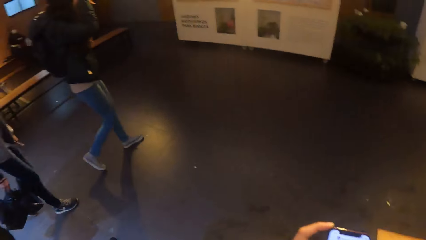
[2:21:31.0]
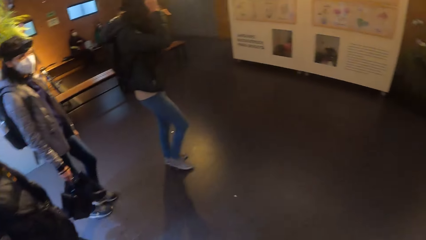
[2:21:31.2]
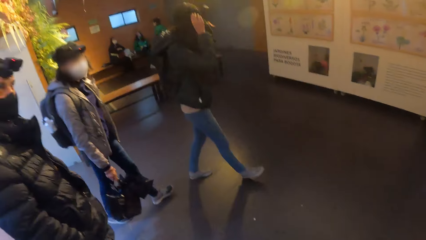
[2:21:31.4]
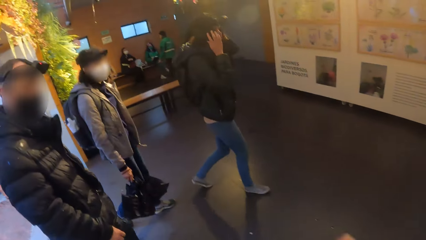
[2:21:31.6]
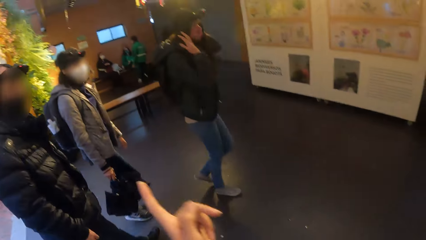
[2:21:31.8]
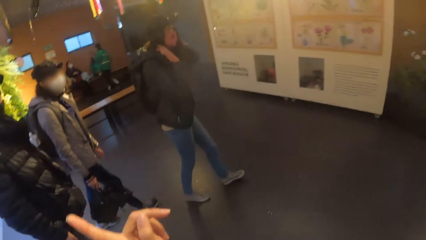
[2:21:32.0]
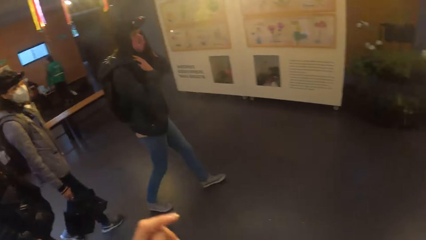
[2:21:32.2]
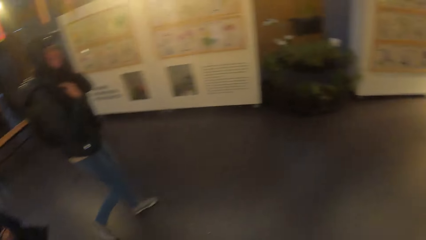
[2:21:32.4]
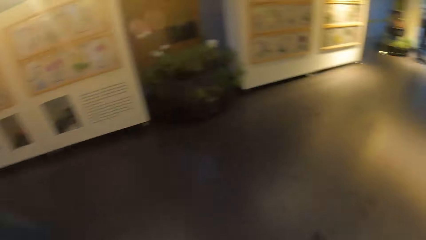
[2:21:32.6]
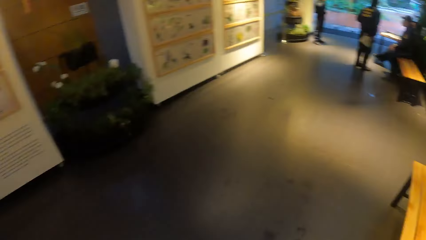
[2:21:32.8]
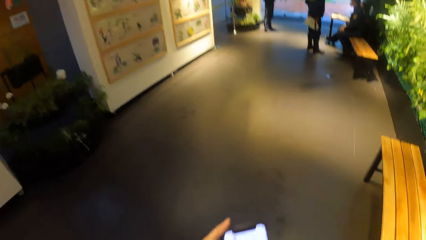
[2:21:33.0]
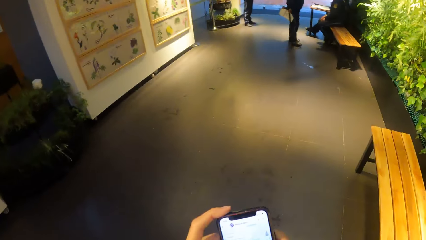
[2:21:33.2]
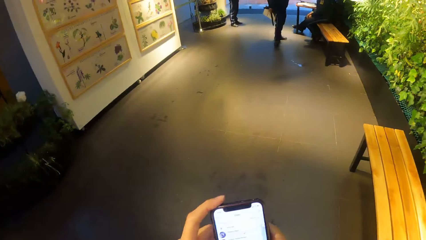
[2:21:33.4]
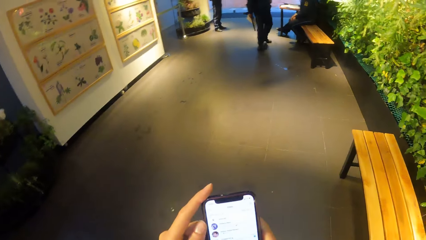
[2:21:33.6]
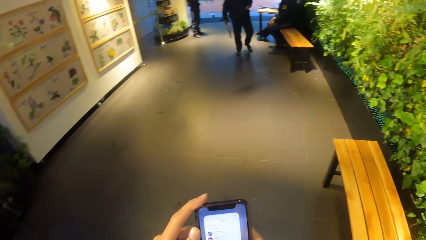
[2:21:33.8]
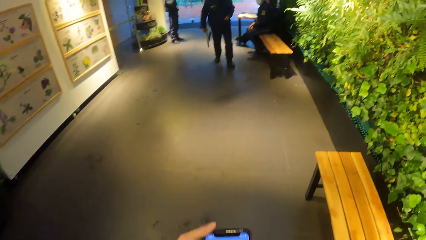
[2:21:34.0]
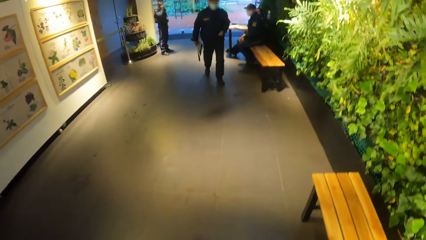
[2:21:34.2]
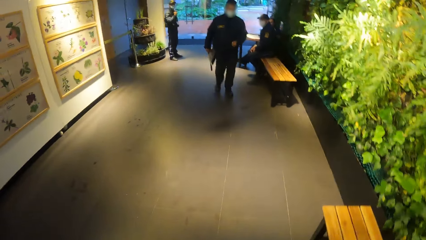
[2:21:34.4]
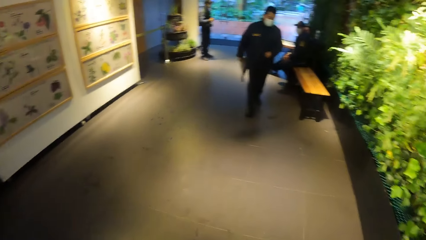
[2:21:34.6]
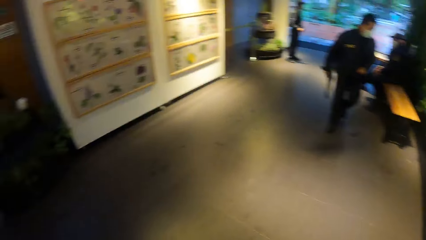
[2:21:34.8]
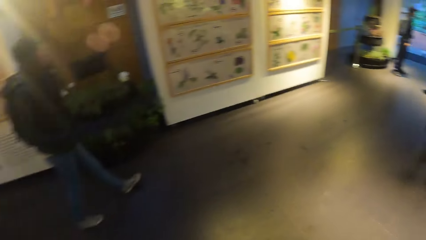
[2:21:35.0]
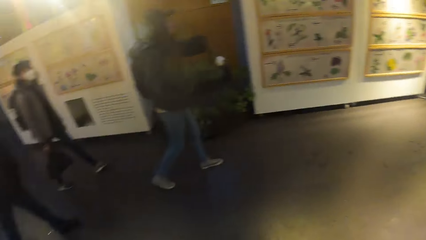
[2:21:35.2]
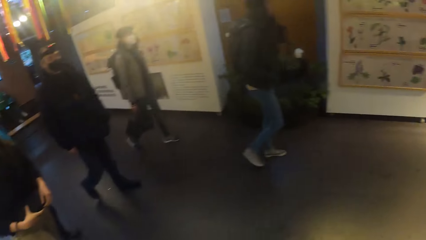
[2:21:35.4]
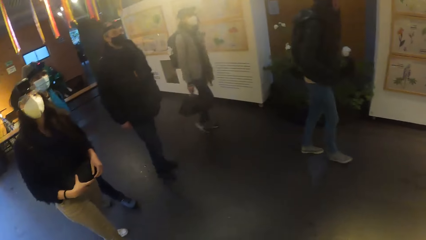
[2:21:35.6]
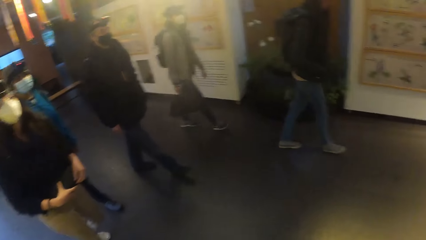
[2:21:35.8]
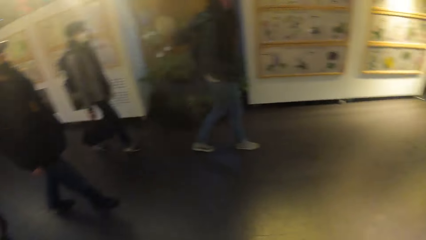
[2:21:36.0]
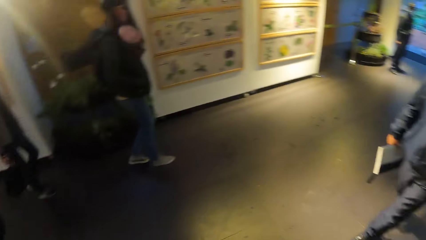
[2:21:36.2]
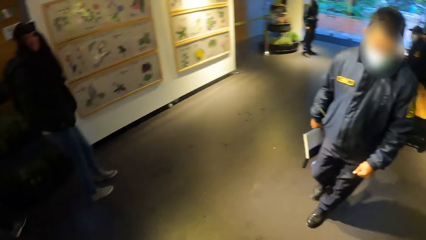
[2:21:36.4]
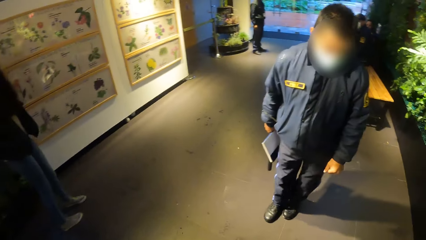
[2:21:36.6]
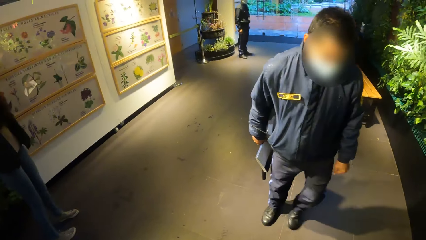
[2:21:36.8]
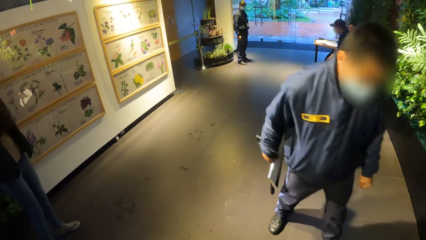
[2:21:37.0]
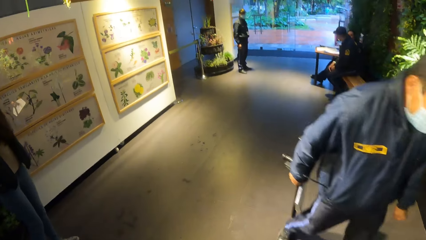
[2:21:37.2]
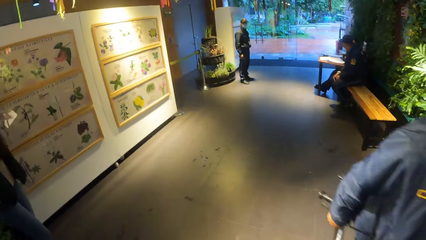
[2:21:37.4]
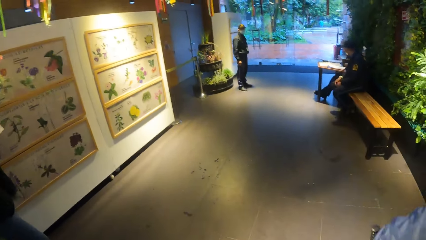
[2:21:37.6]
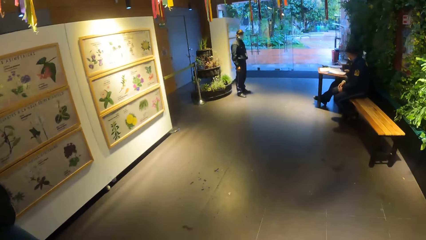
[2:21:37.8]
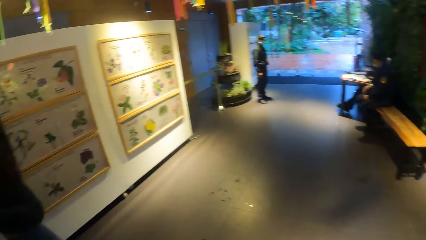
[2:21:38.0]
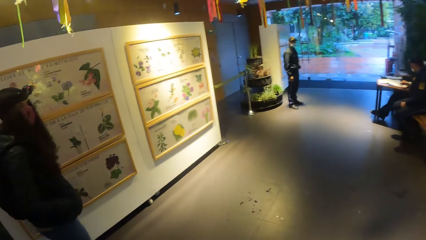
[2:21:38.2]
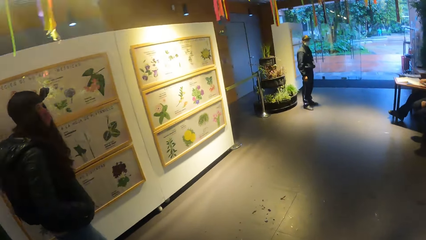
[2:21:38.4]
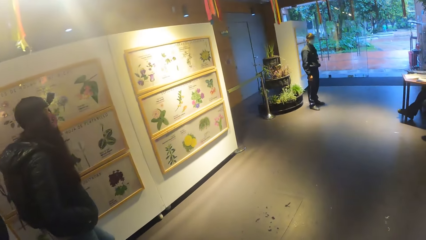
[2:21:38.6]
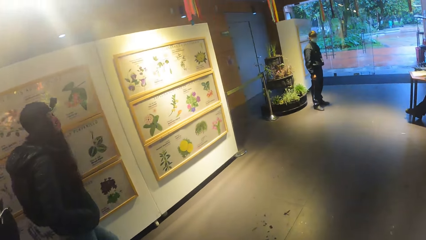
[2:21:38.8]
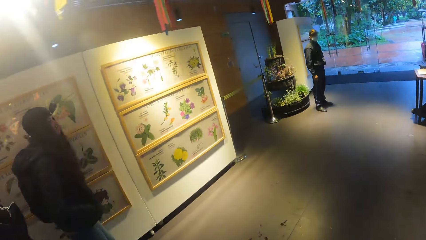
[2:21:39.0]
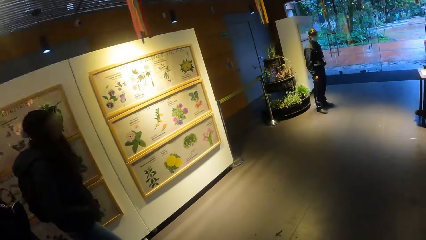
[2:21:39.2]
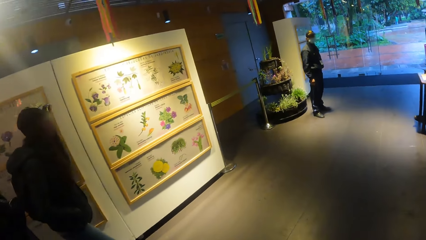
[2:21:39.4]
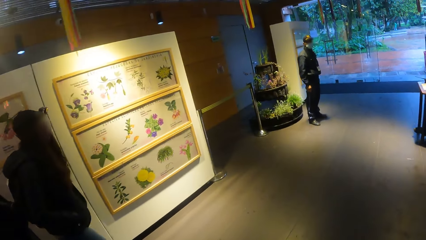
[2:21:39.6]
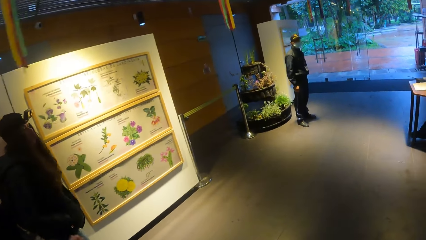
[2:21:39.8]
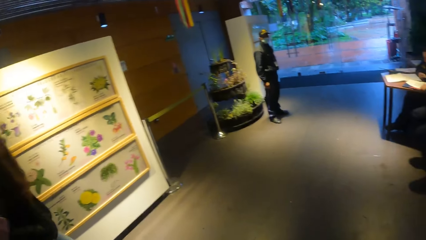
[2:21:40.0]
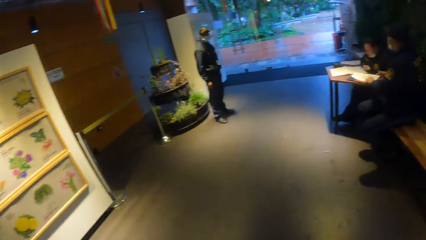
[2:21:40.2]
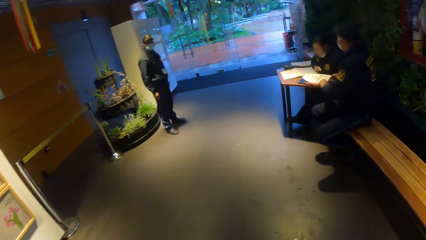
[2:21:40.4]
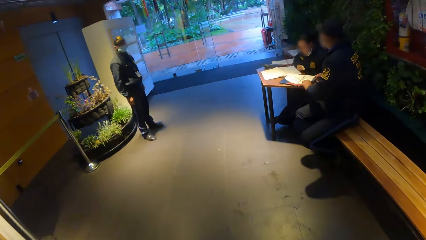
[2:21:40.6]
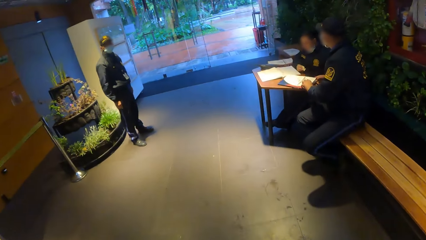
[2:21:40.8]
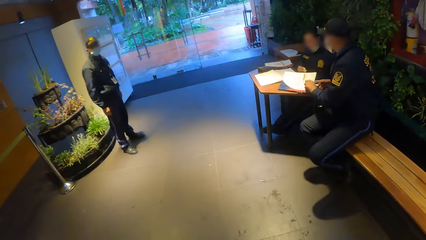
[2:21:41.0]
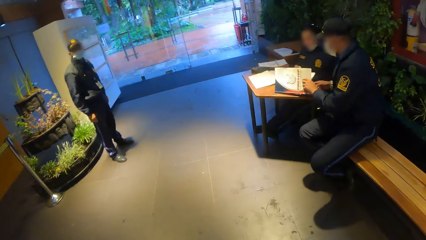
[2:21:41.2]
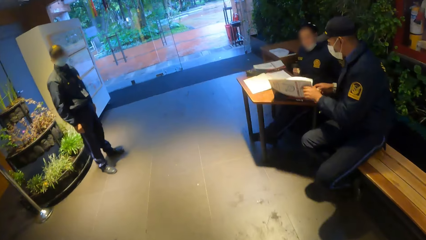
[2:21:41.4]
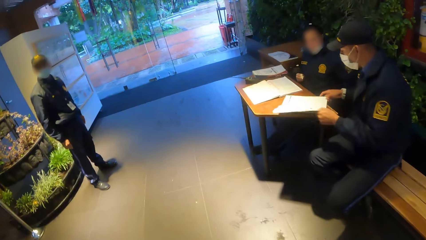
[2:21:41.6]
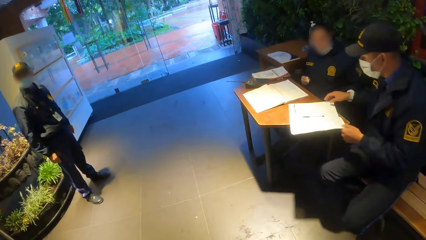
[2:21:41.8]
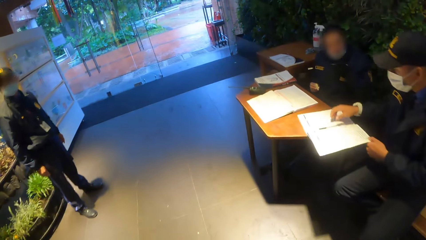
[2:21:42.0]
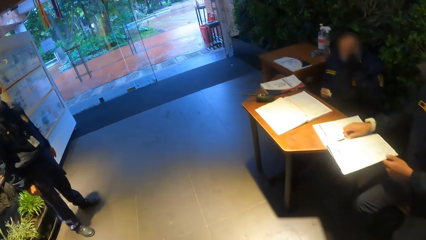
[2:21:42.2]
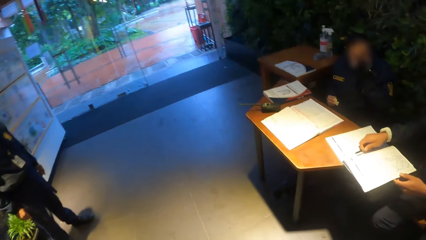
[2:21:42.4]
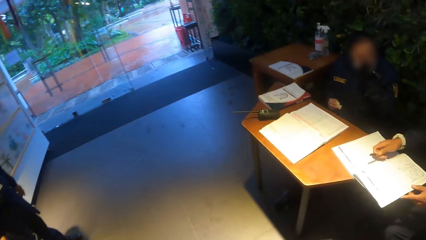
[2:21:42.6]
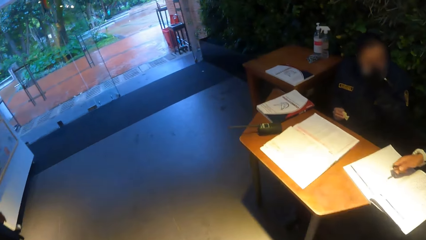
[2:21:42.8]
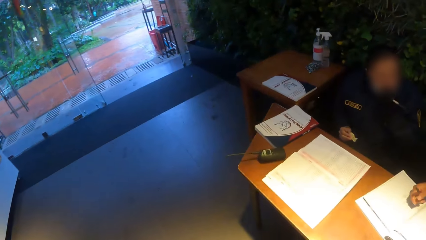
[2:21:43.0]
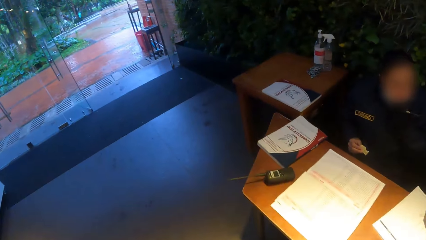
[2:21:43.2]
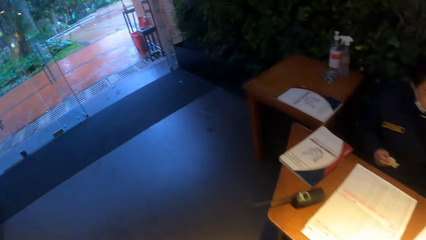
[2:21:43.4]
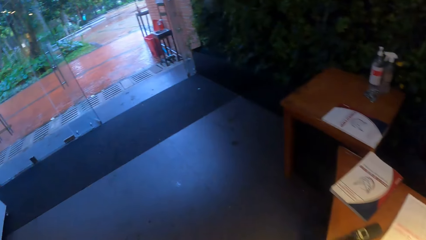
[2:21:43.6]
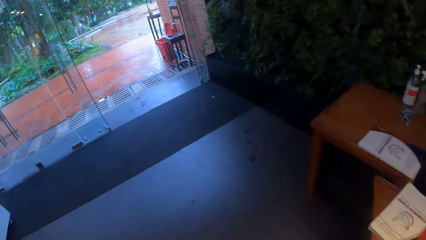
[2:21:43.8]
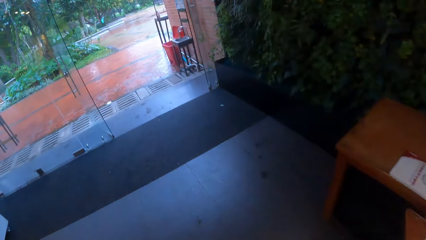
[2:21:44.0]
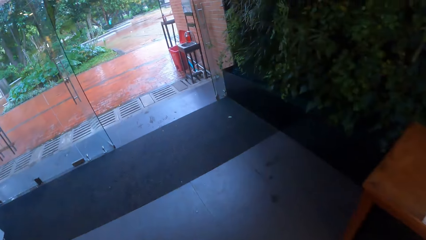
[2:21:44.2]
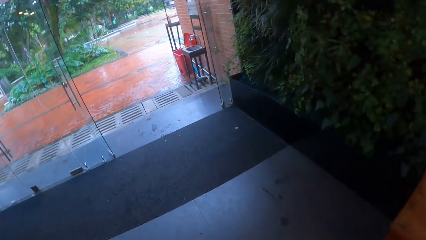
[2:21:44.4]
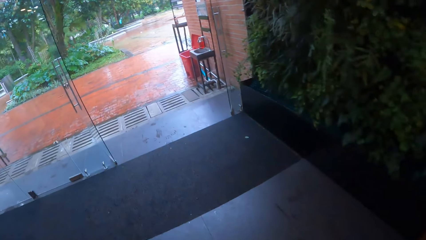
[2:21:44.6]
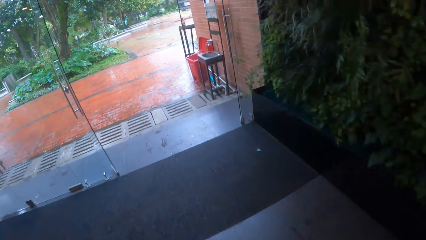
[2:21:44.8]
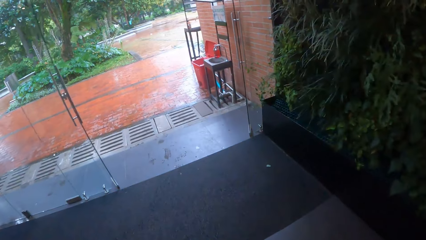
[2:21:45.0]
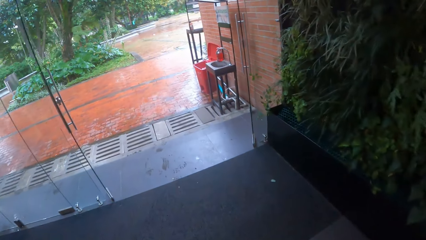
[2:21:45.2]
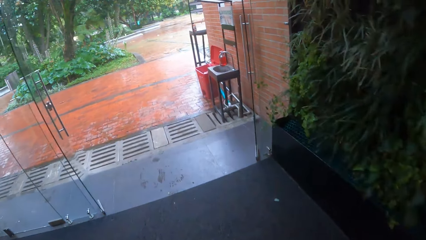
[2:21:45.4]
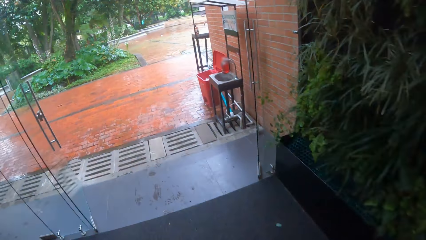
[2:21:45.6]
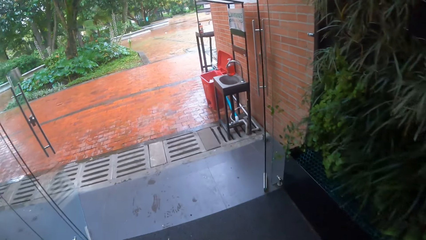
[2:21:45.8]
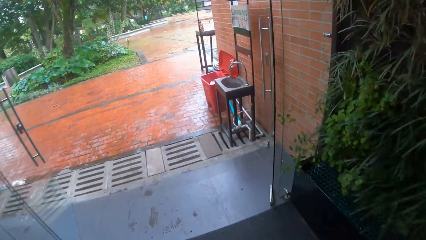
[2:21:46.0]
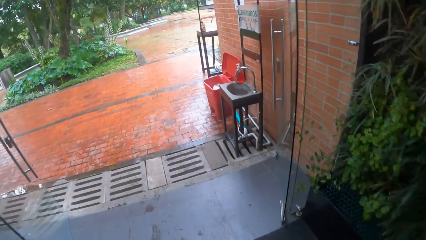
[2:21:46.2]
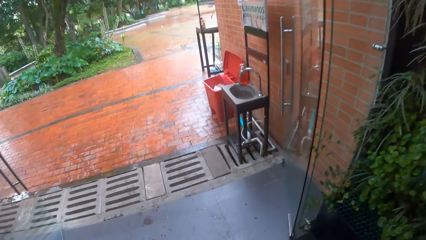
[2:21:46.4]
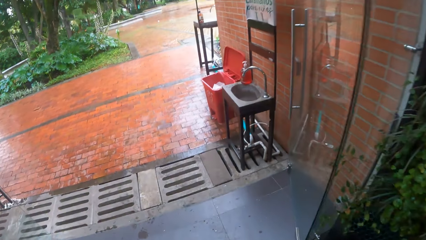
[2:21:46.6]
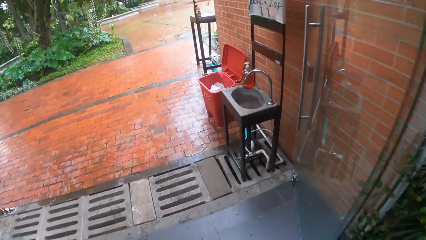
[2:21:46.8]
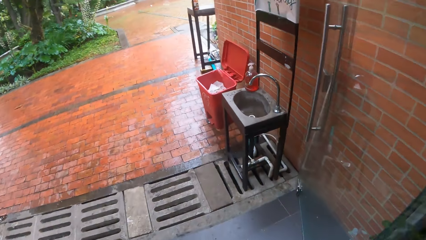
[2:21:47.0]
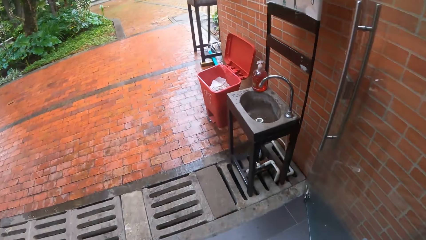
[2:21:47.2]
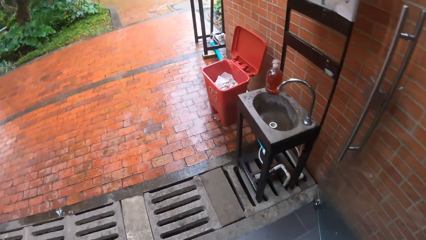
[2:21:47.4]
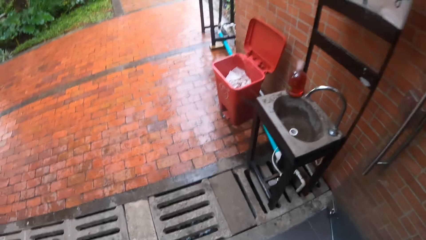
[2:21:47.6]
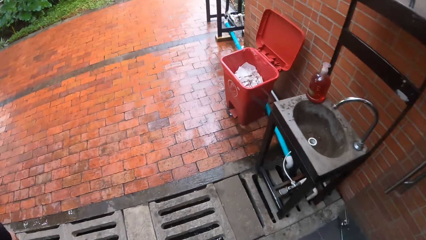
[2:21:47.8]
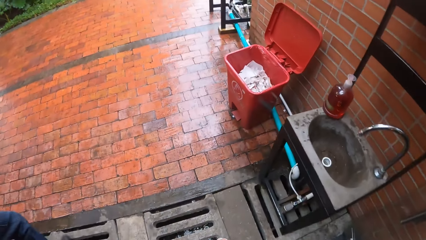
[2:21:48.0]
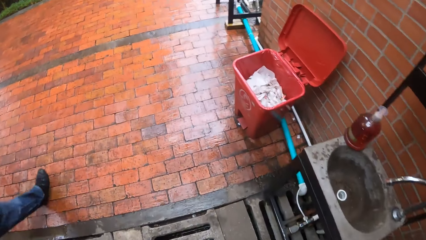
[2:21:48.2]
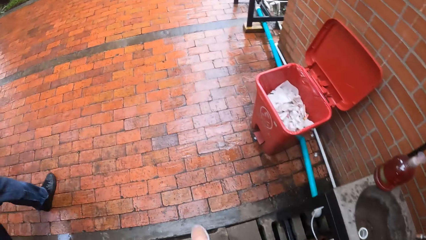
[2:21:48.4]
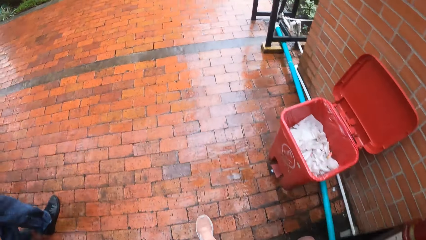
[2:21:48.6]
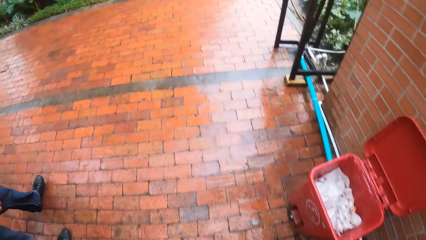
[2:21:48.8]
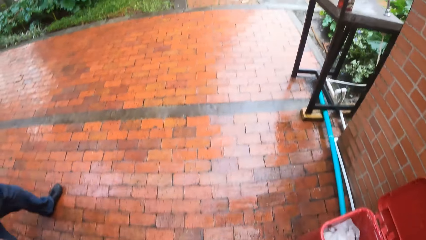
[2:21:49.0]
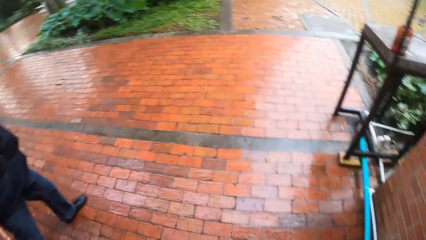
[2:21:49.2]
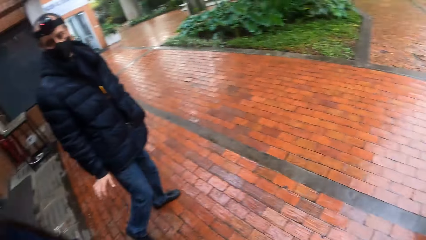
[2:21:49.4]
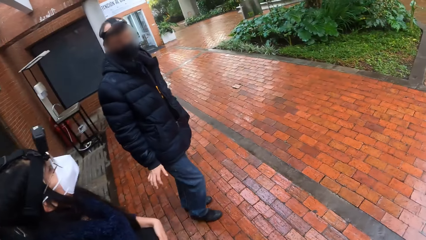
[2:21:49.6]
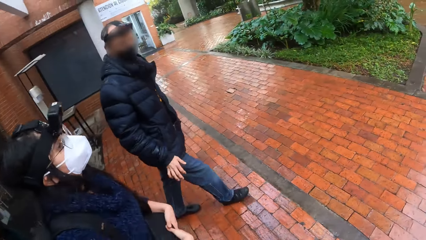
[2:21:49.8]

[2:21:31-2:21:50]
A woman adjusts her hair with both hands. A man walks past the camera wearer. Two men sit on a bench. Another man stands at the entrance. The camera wearer walks past a door with the group of people.
